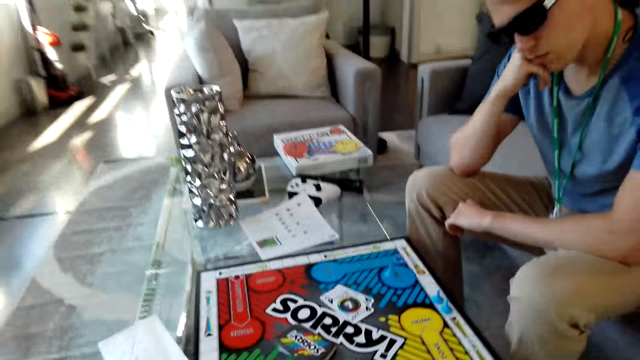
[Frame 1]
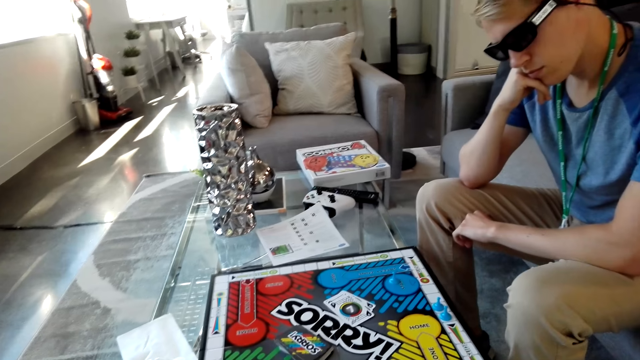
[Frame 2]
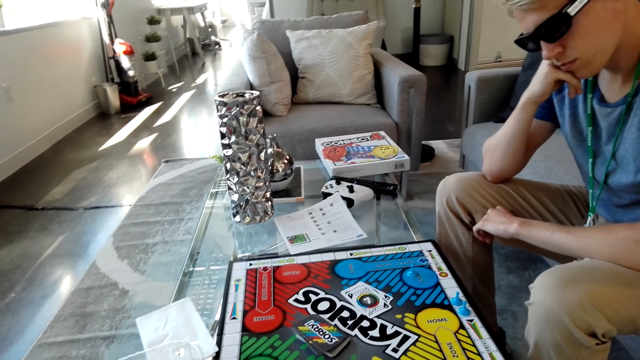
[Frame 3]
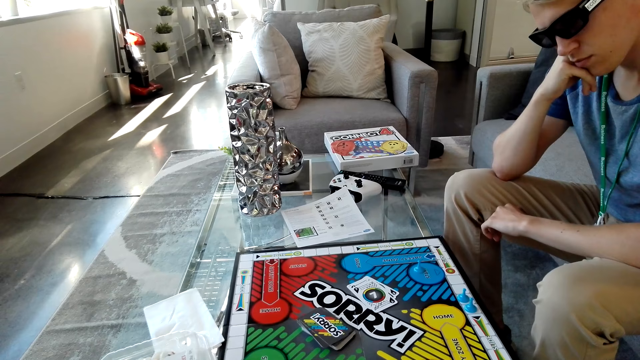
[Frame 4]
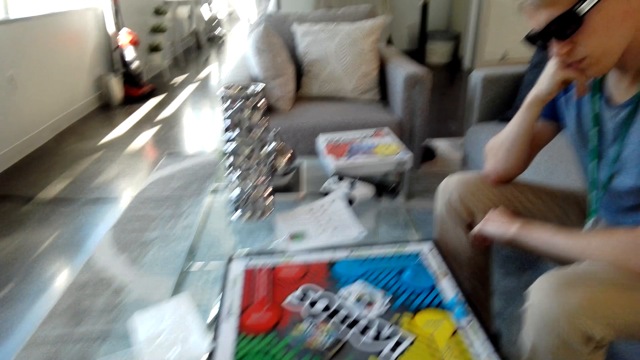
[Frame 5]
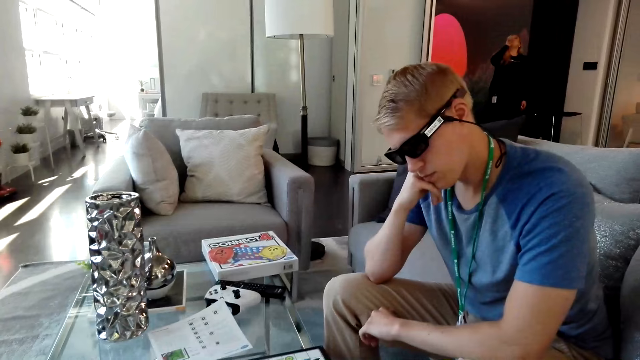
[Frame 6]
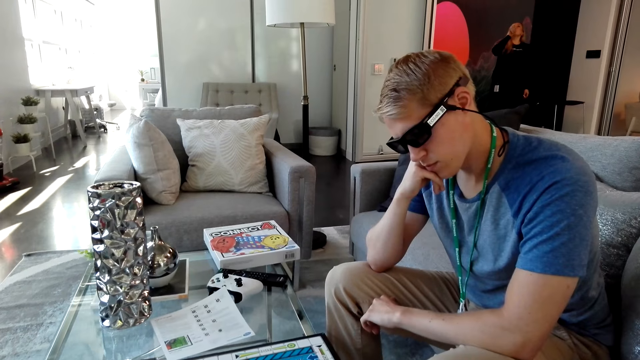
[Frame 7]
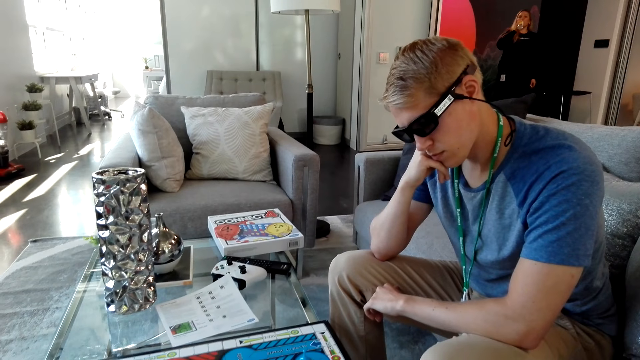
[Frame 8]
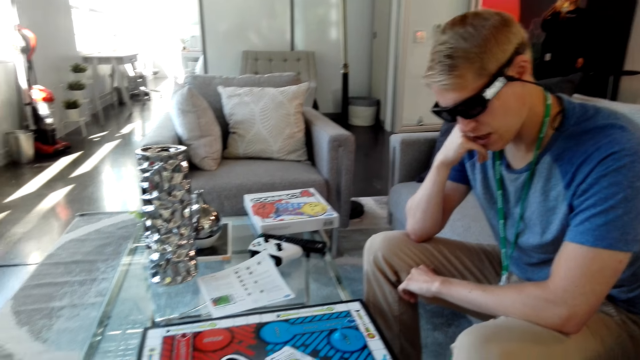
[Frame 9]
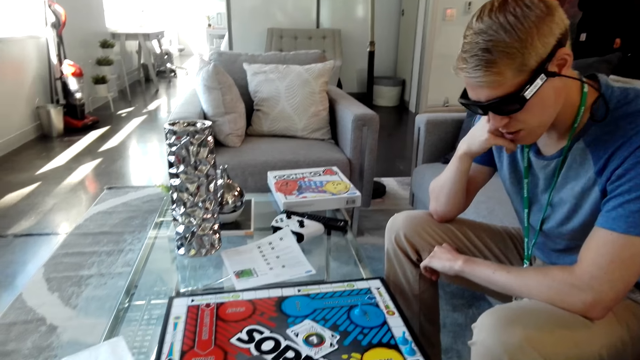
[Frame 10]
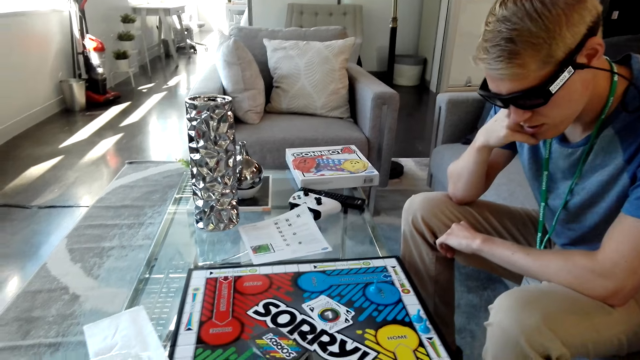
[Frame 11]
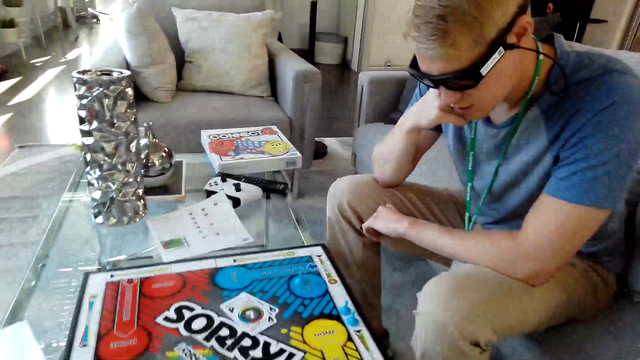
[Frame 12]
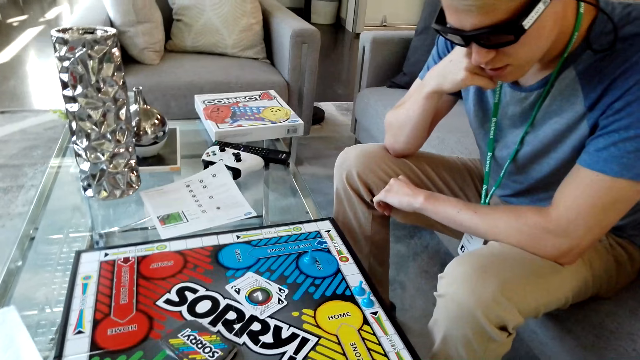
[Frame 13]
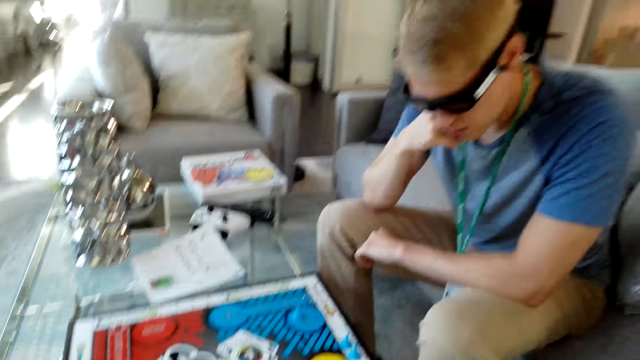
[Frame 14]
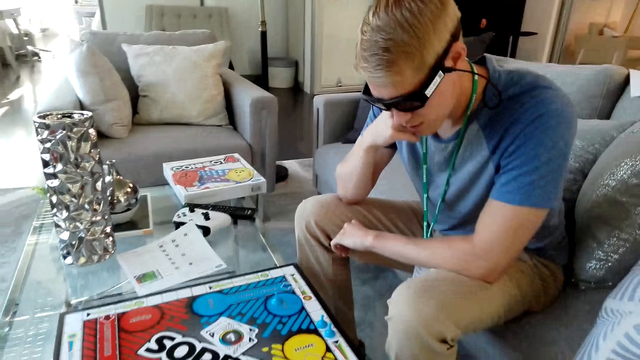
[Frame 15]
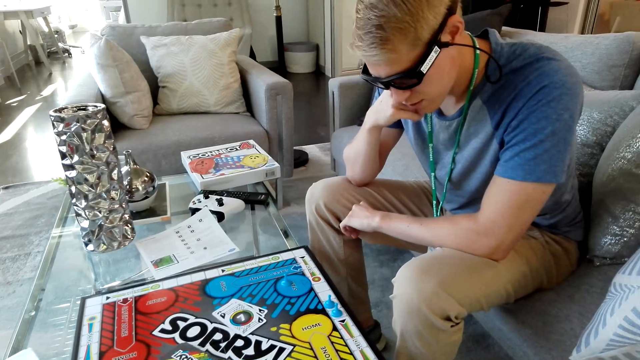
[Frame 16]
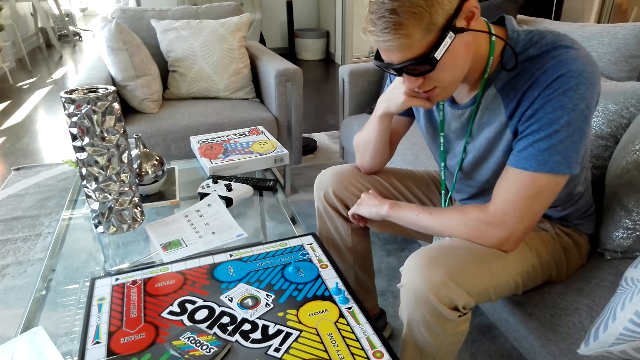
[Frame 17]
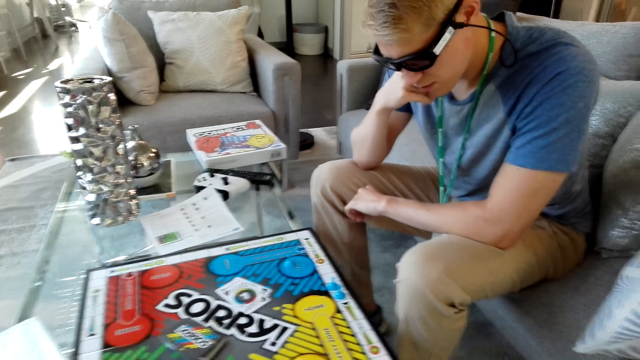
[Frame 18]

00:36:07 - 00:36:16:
A man talks with the camera wearer.

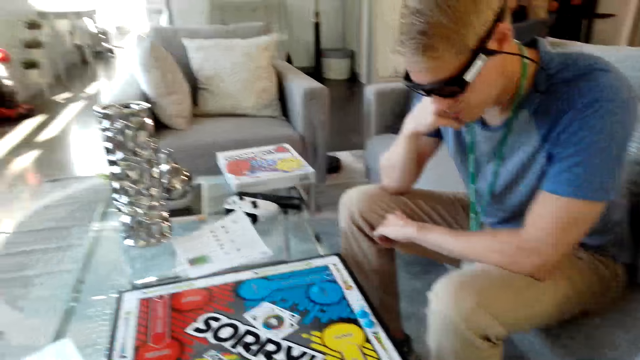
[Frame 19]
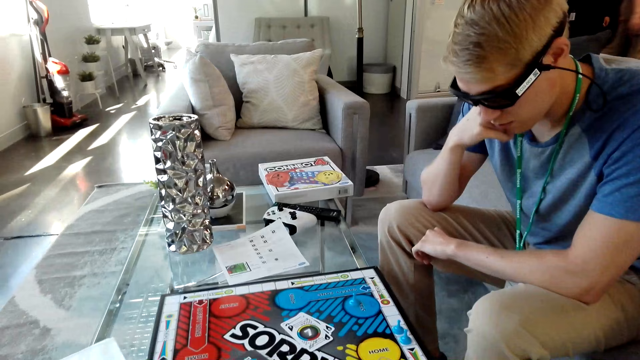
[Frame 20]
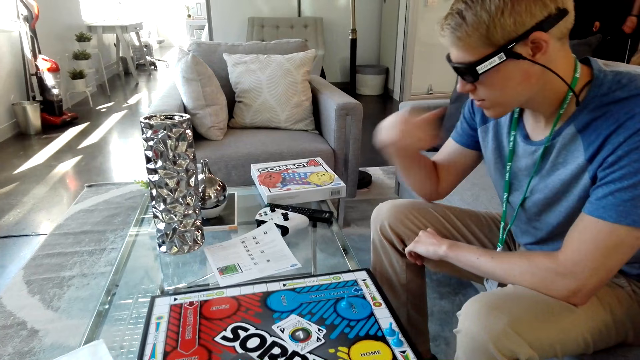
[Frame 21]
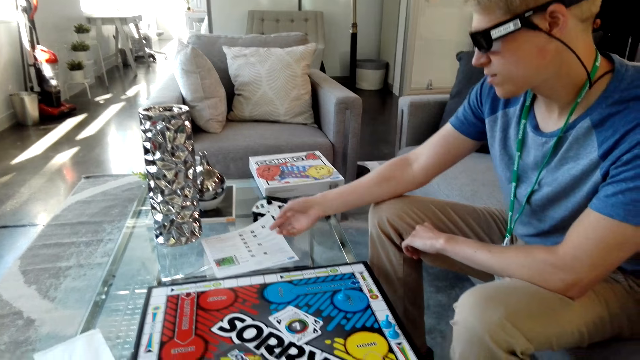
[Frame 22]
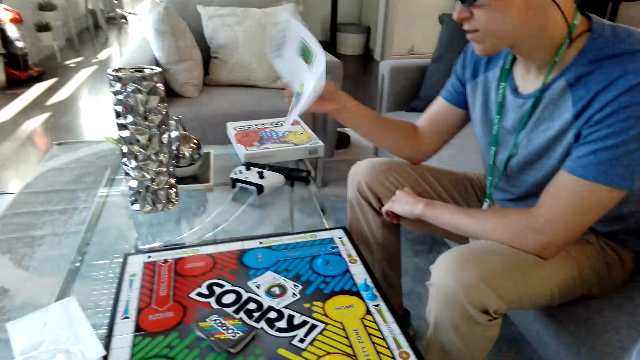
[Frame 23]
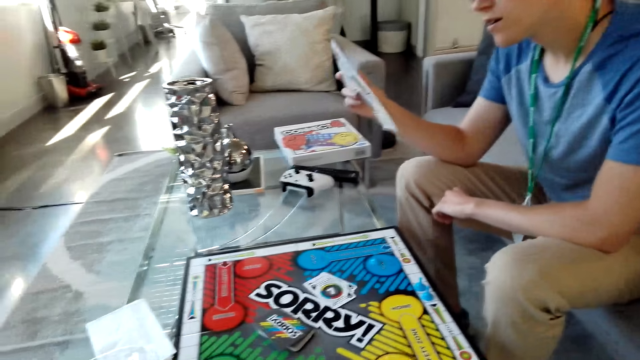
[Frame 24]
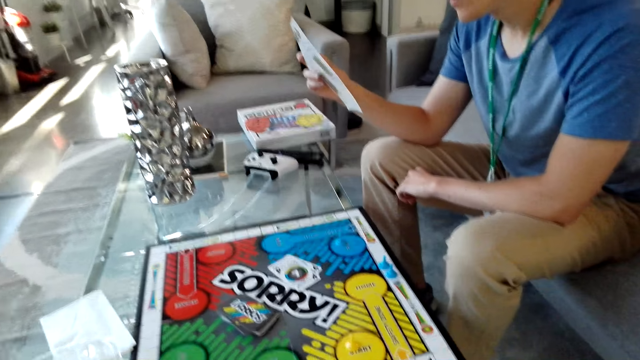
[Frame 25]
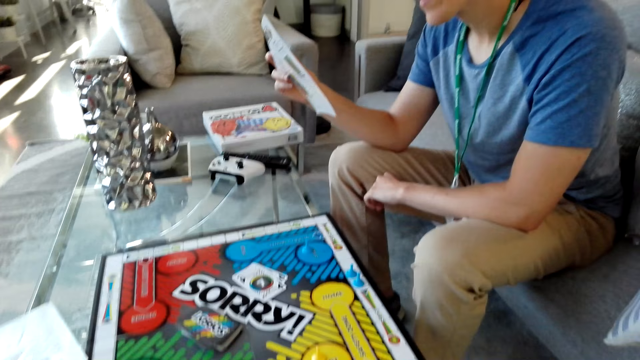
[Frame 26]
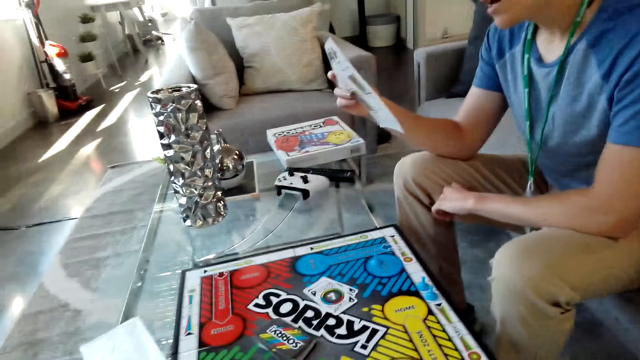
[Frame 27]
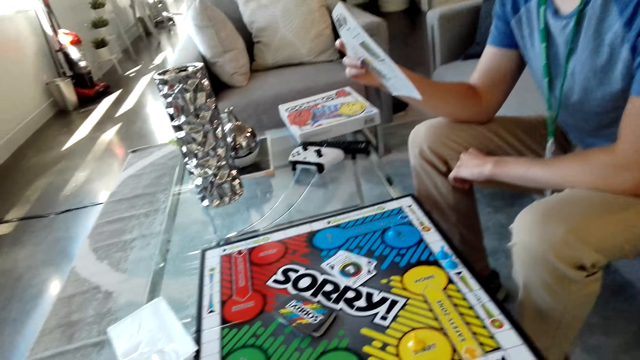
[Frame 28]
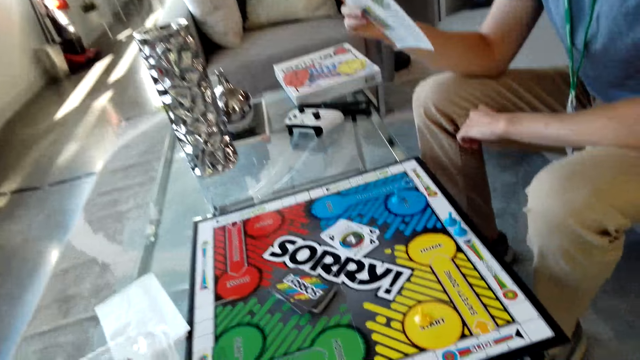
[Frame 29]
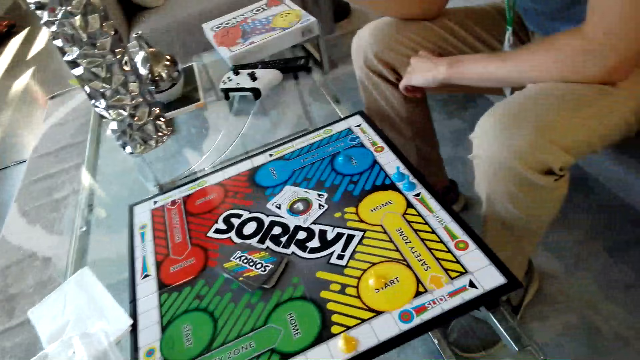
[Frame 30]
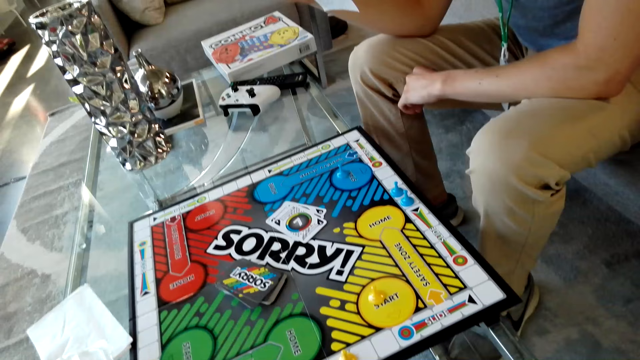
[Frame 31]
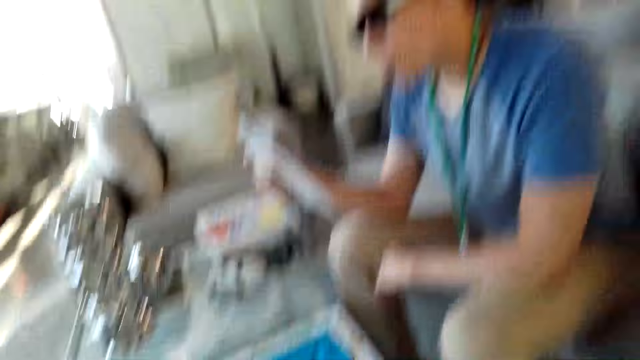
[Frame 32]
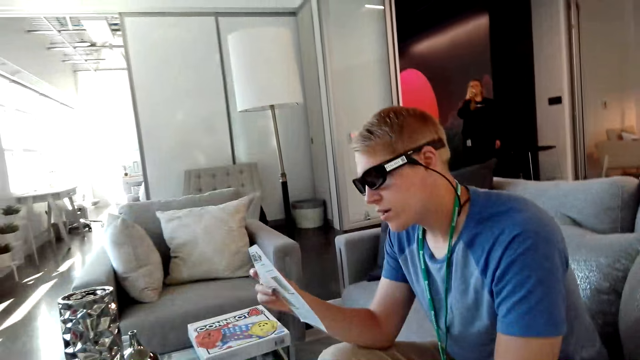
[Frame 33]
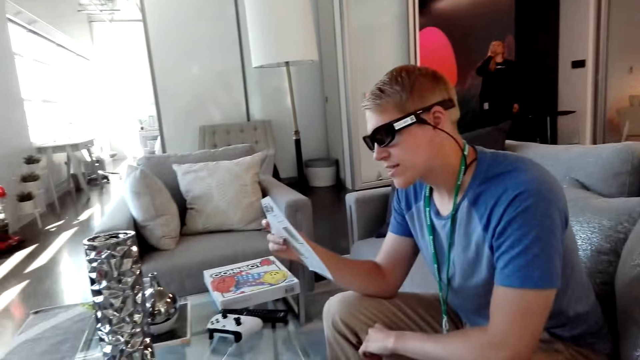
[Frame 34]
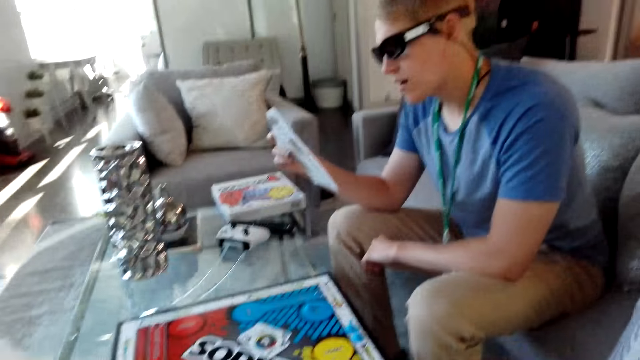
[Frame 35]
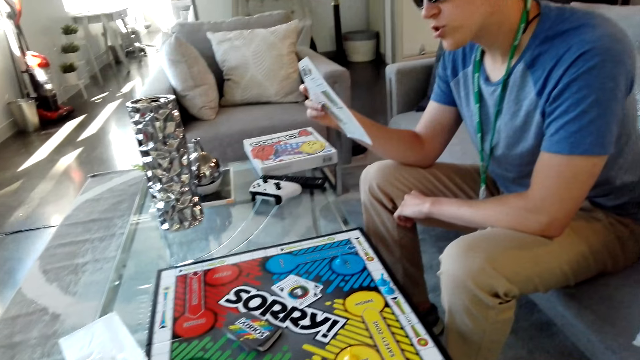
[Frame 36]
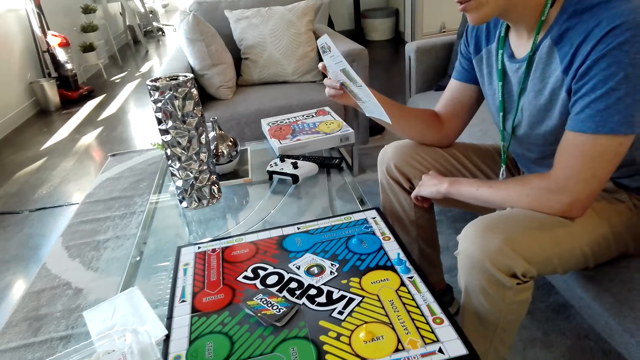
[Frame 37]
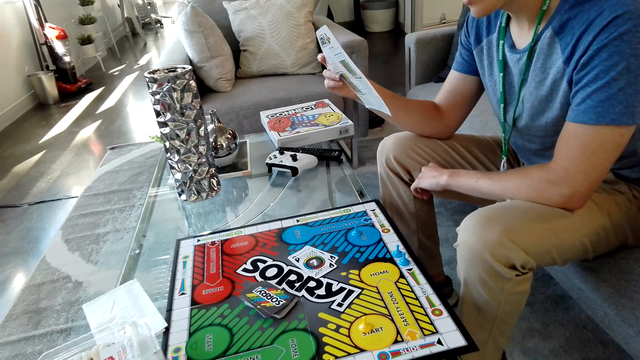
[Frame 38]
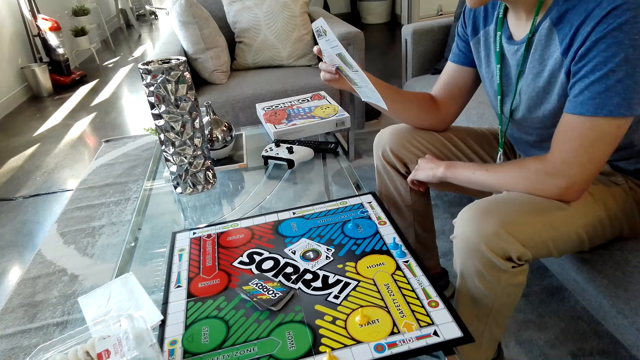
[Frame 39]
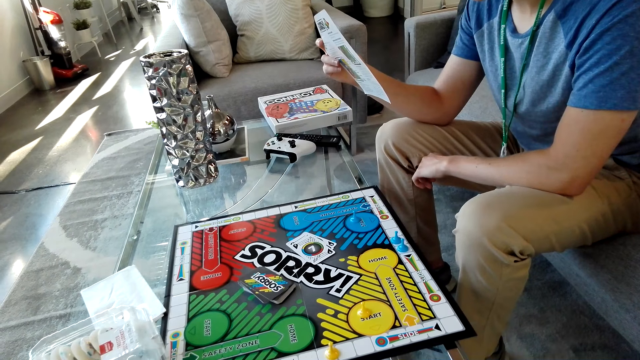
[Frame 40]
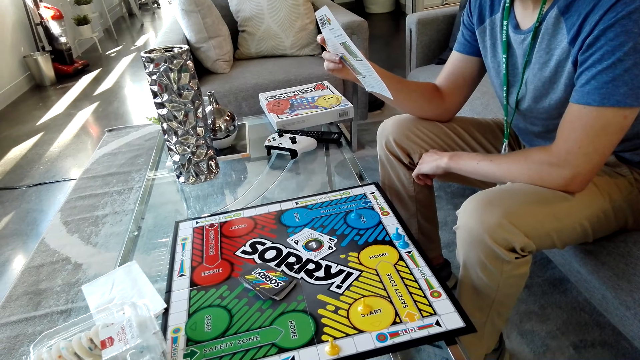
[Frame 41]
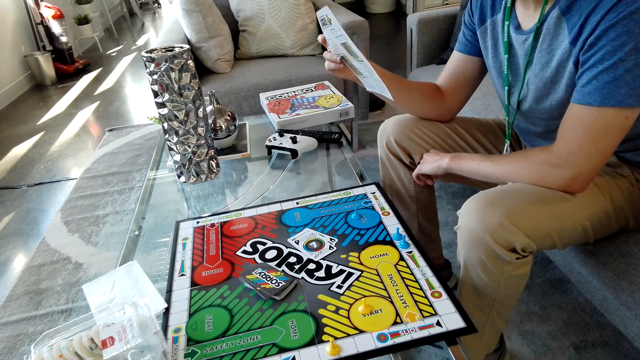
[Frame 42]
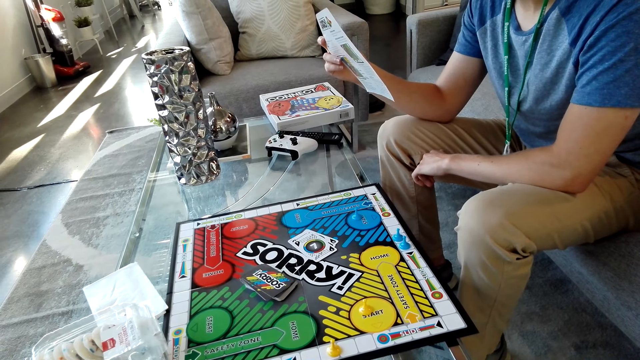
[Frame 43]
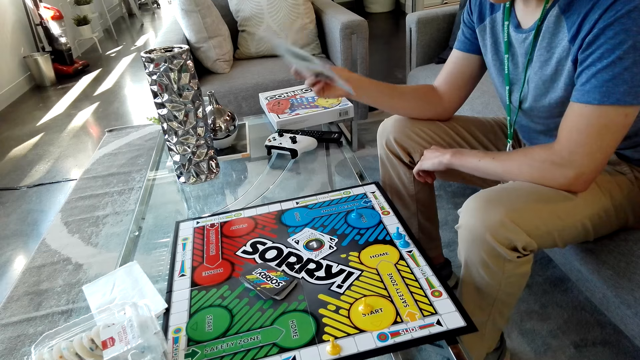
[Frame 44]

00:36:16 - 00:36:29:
A man puts down his hand, picks the paper and reads the paper. The camera wearer reads.
